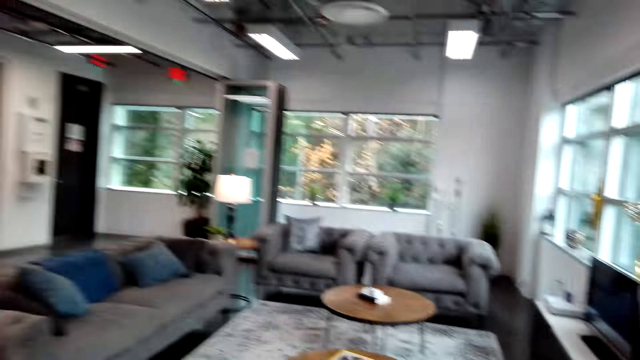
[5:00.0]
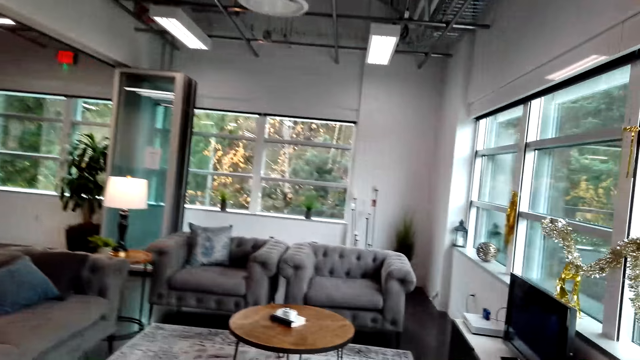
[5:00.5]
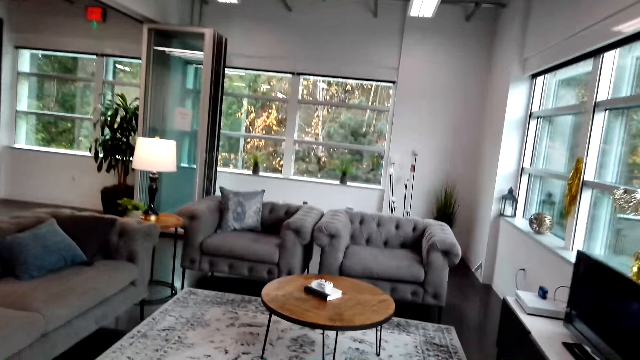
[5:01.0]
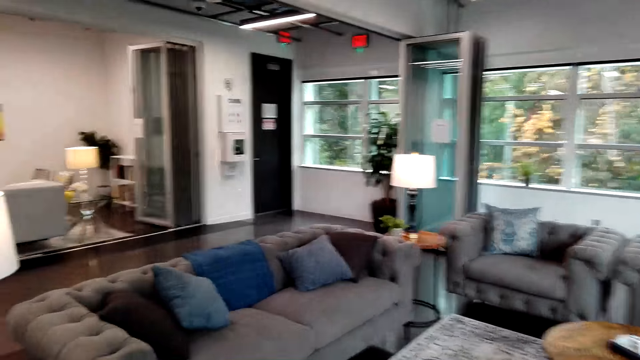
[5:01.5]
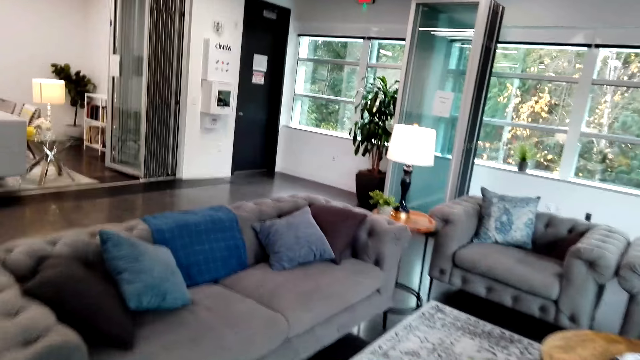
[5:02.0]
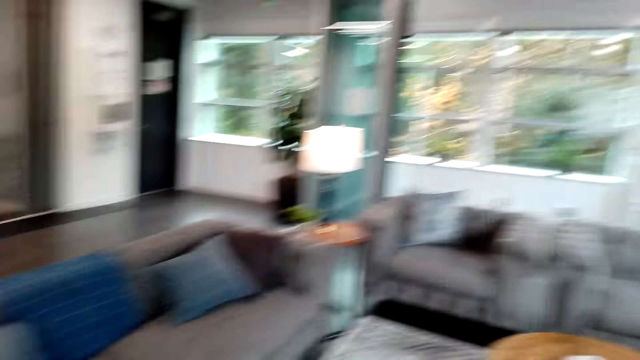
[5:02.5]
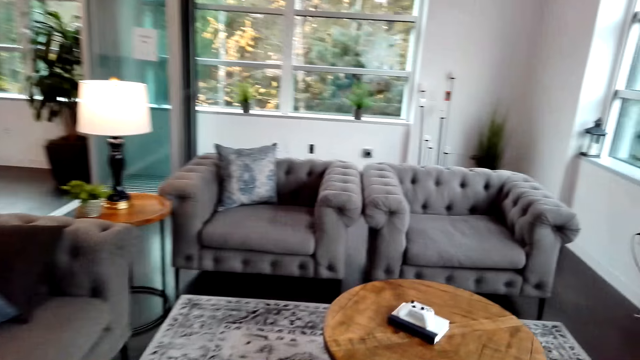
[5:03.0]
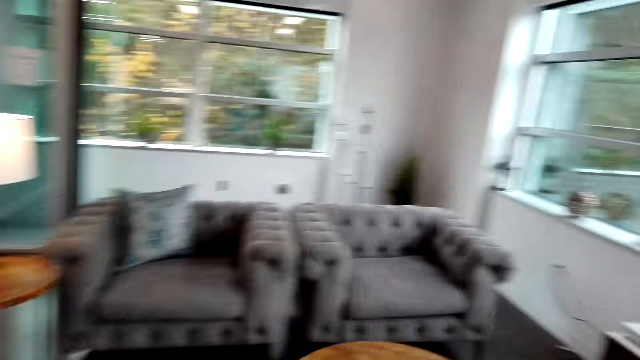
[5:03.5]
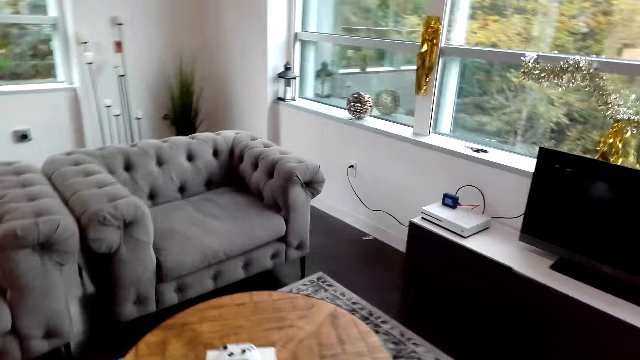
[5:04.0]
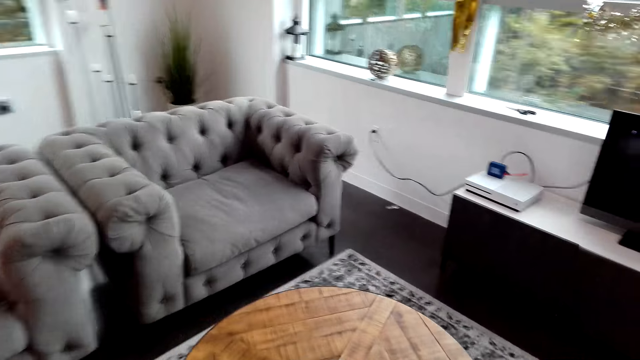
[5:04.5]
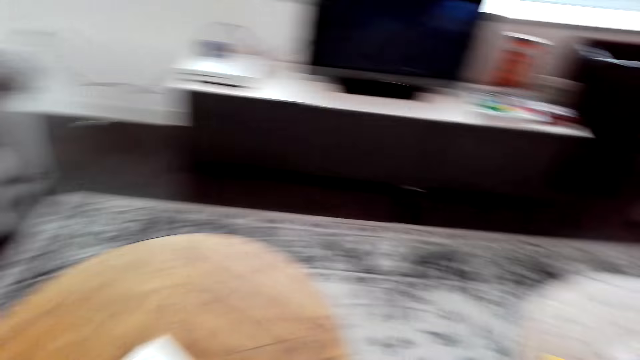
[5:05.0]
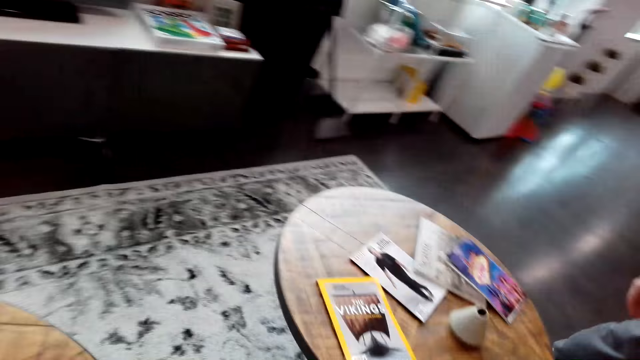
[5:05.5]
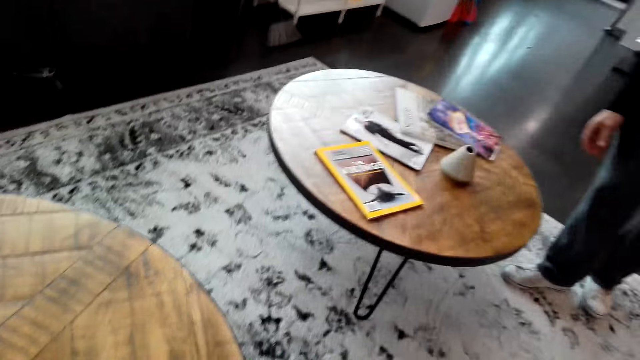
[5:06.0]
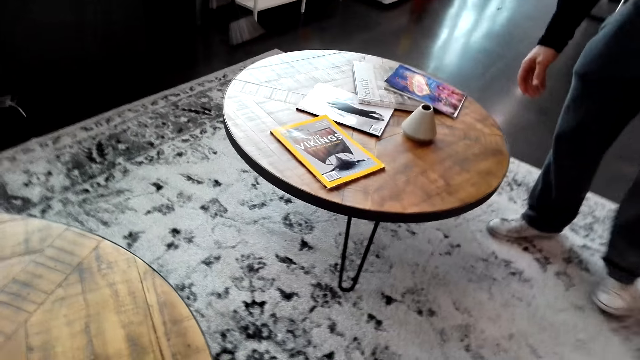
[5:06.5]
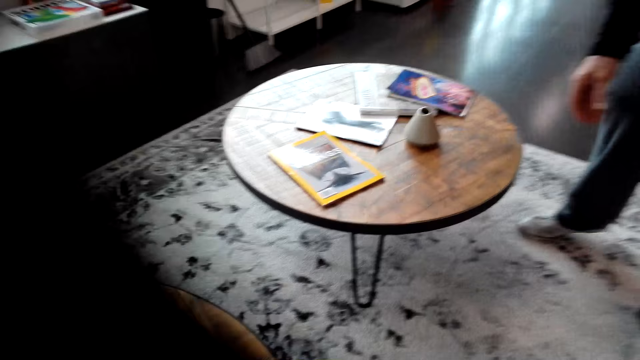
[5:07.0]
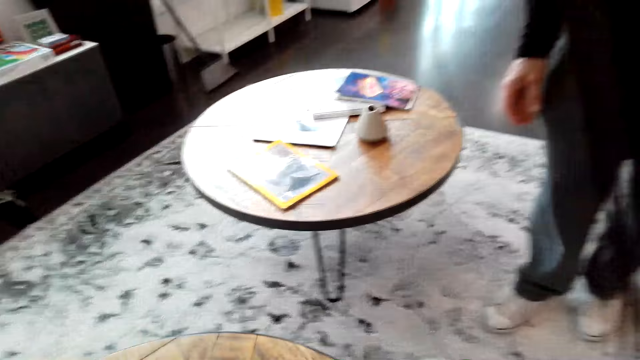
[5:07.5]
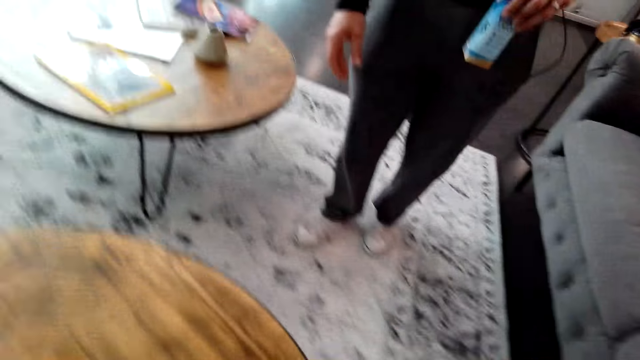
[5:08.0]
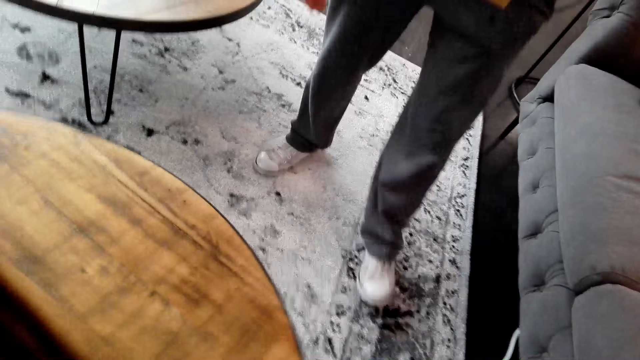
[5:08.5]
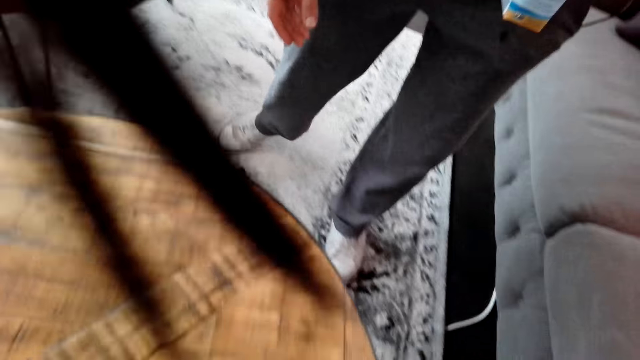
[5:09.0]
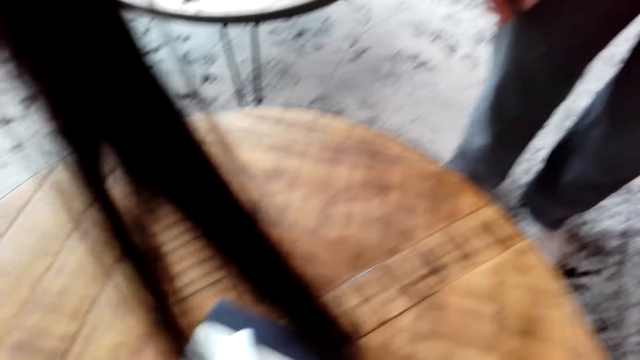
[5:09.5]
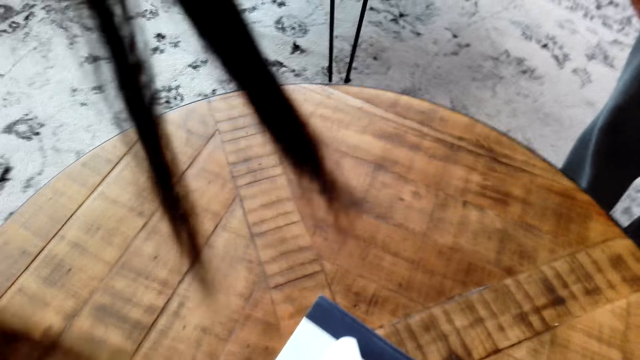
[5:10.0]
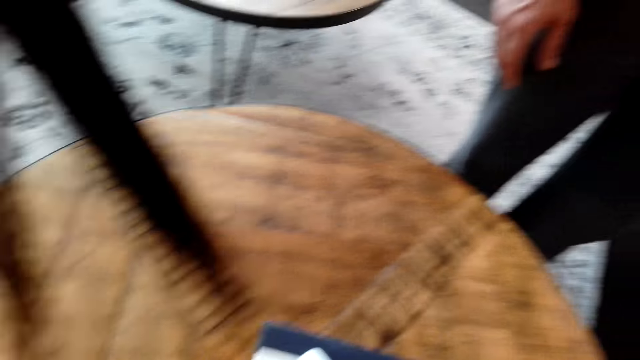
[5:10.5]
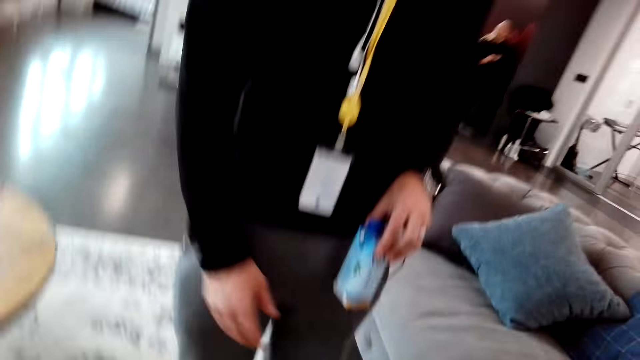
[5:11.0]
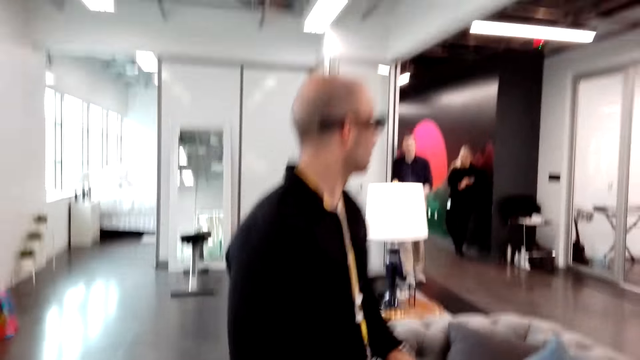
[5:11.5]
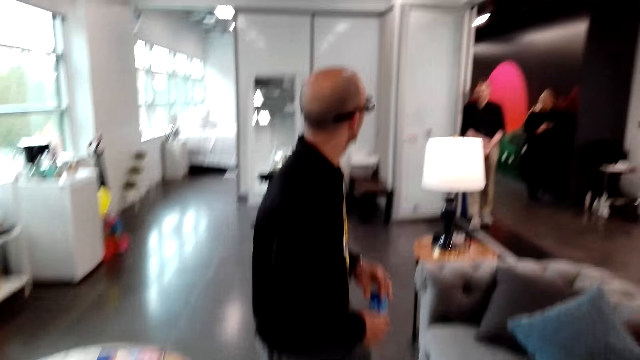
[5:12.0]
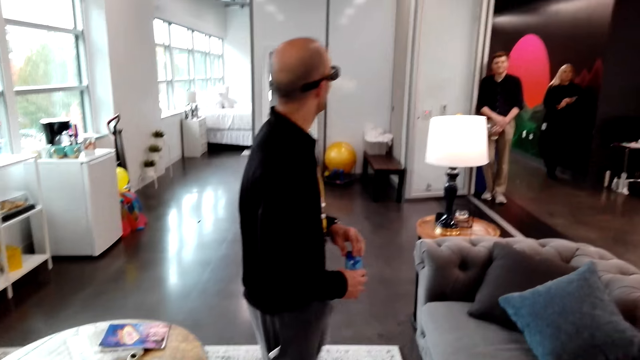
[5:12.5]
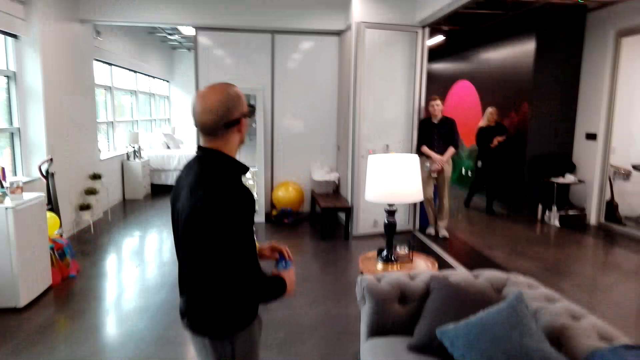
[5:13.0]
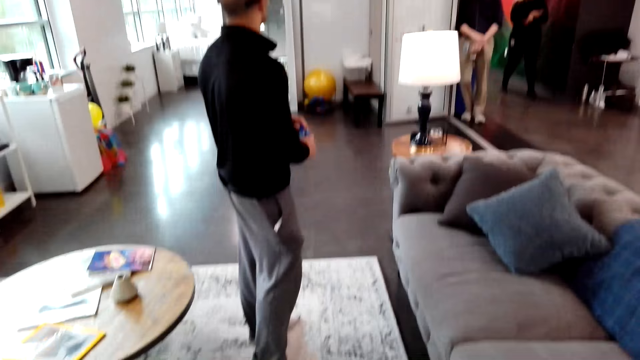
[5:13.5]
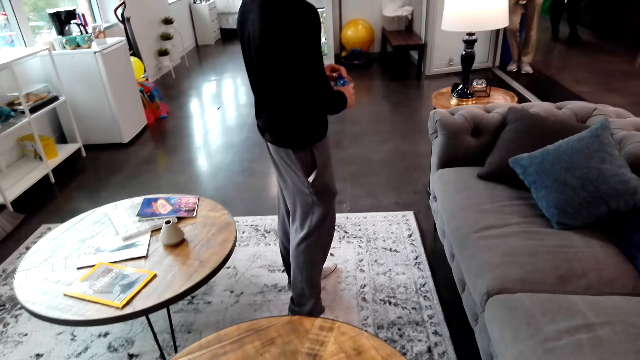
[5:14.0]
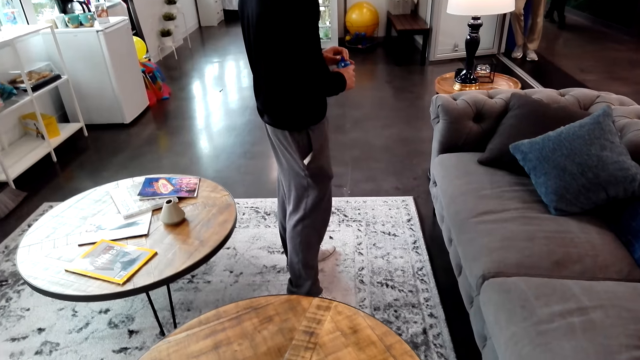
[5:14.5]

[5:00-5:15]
A person moves to the table. The camera wearer moves the table. A man stands beside the camera wearer. The person holds something on the hand. The man looks around. Another person stands at the door. Yet another person moves at the door.

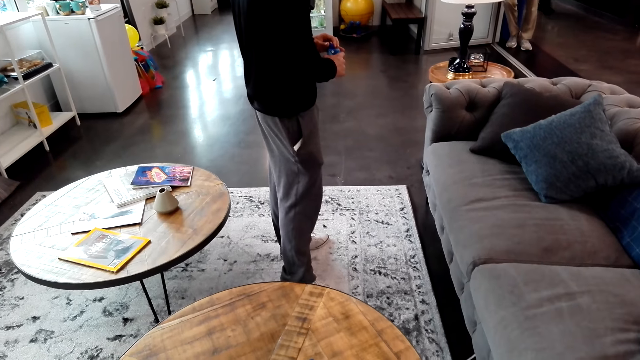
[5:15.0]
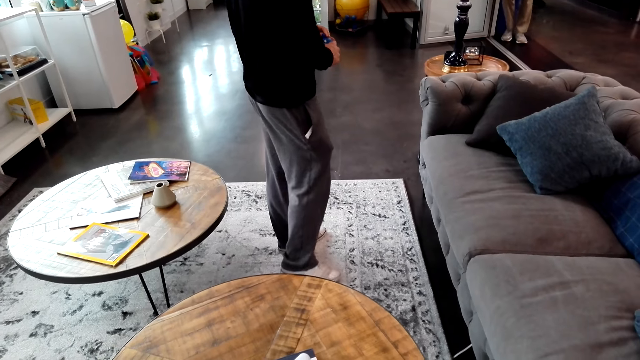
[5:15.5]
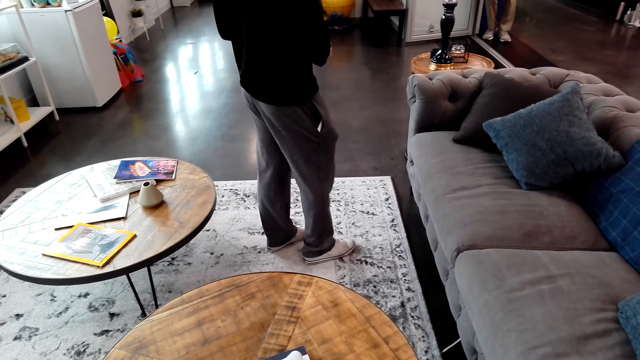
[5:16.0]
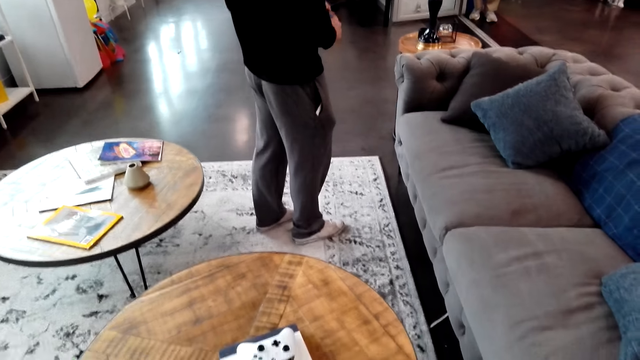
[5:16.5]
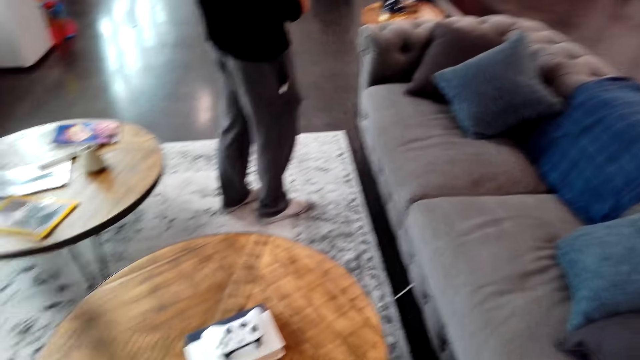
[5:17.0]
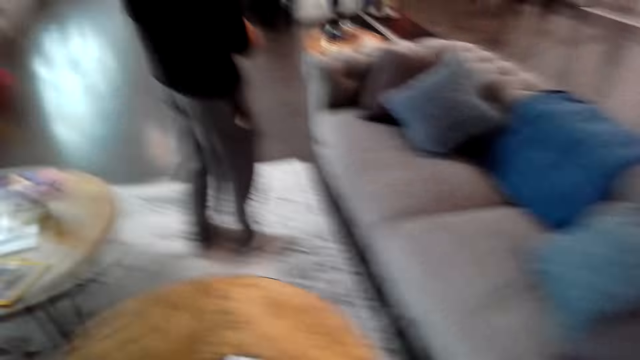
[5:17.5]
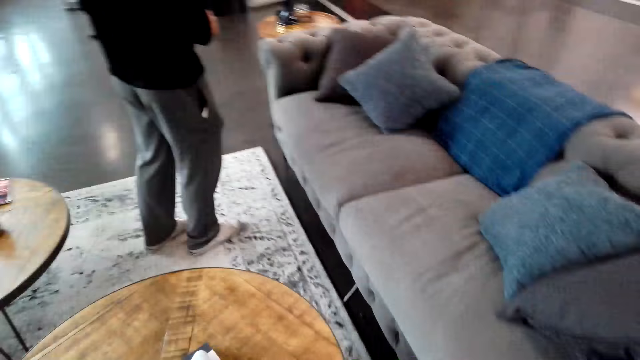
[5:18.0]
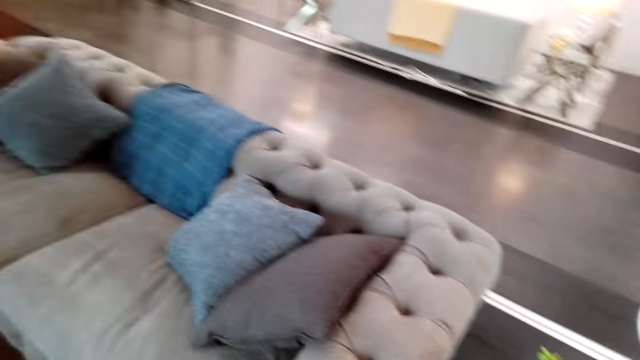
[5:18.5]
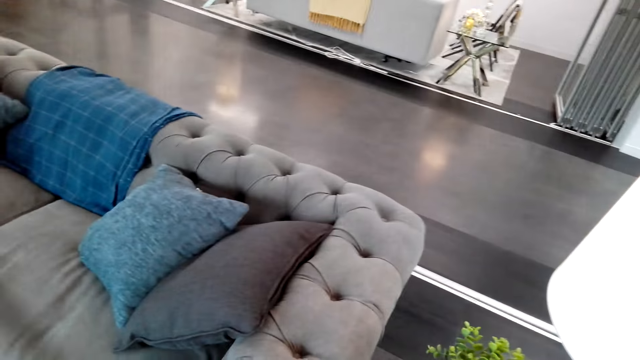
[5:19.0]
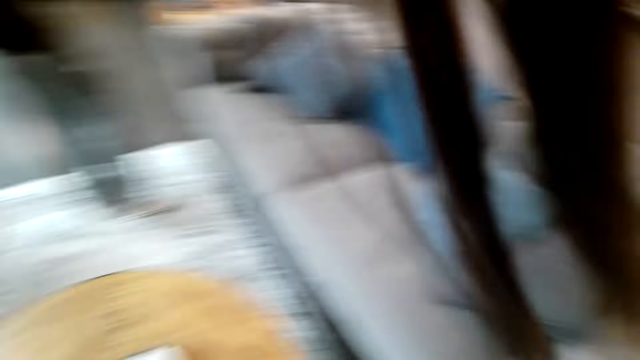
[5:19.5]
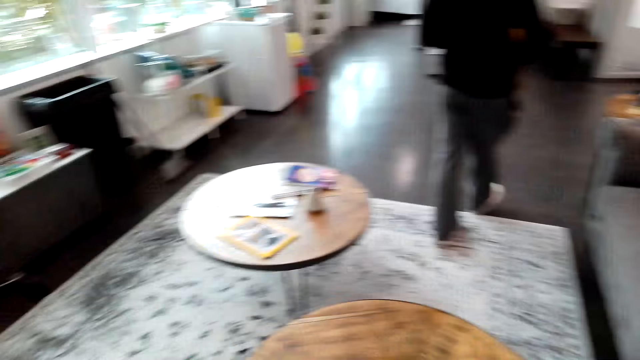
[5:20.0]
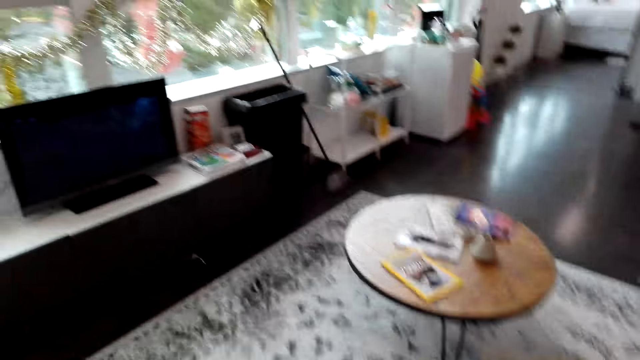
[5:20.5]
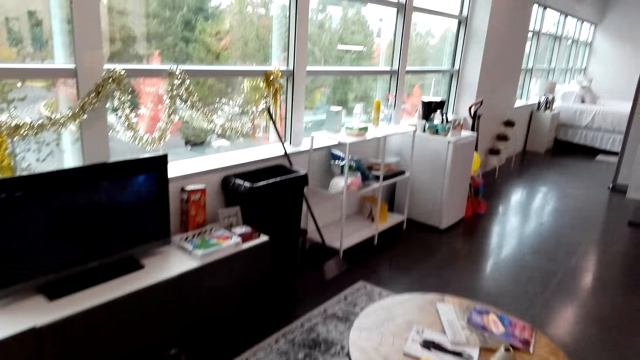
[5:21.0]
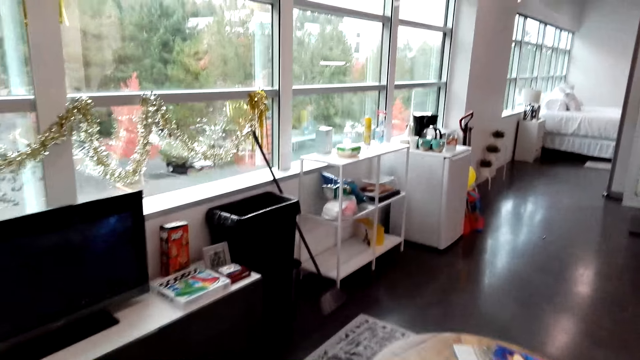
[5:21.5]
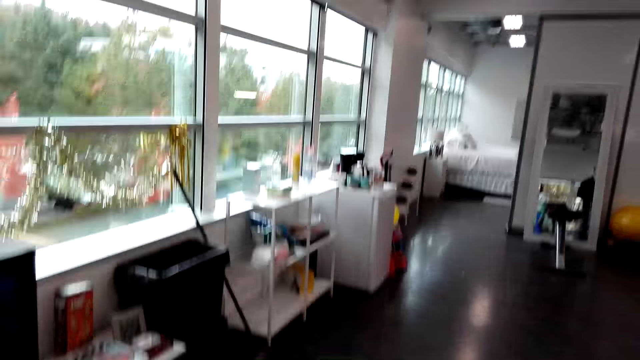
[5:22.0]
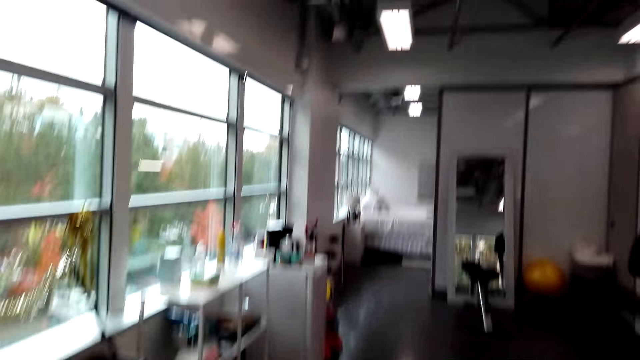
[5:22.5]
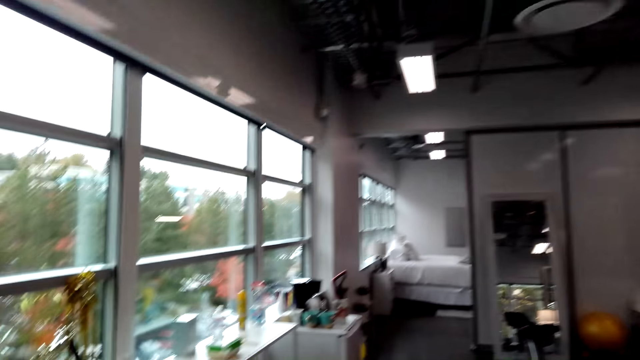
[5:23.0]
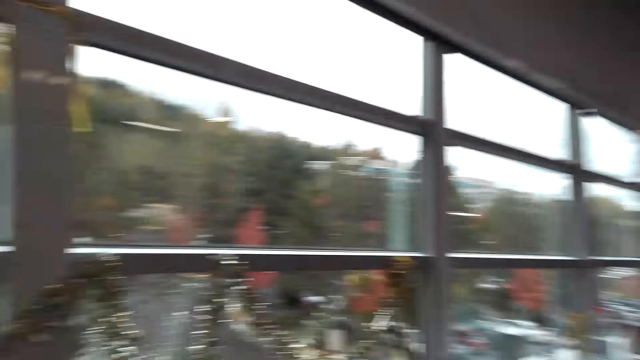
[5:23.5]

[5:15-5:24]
A person walks to the door. The camera wearer walks around the room.
